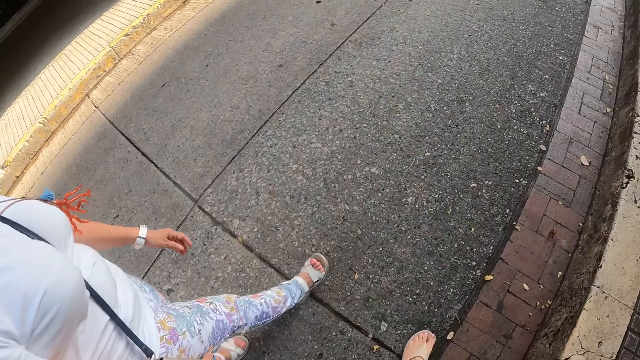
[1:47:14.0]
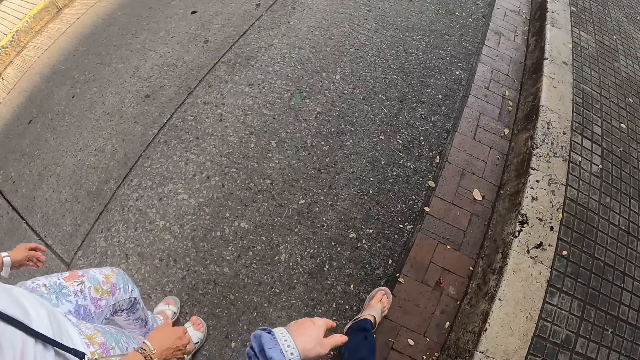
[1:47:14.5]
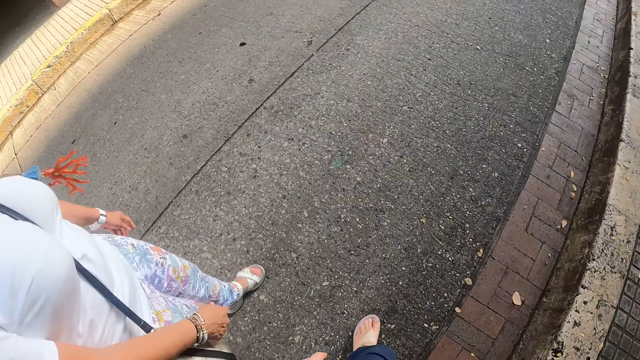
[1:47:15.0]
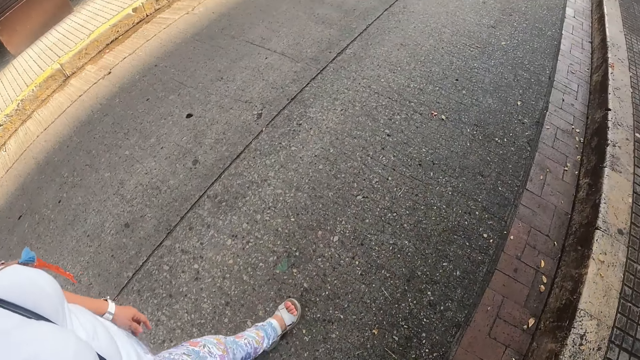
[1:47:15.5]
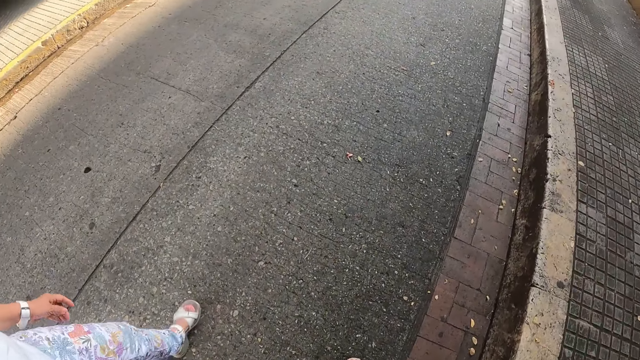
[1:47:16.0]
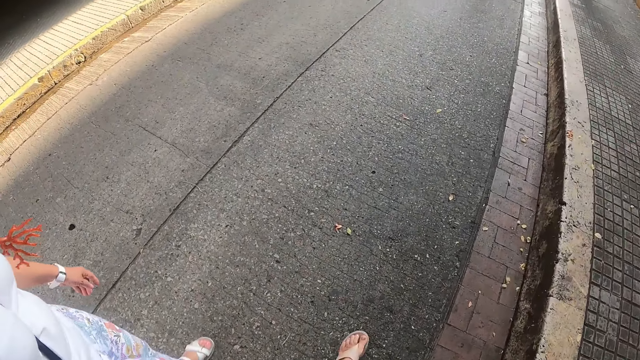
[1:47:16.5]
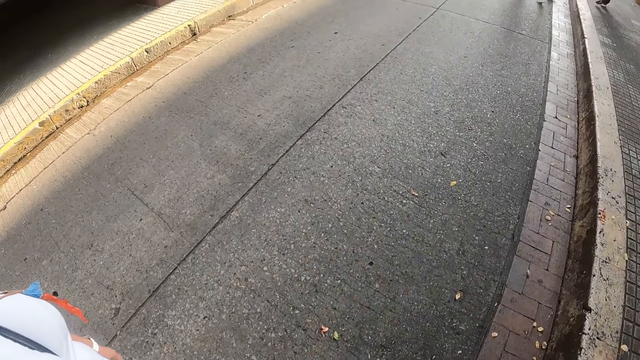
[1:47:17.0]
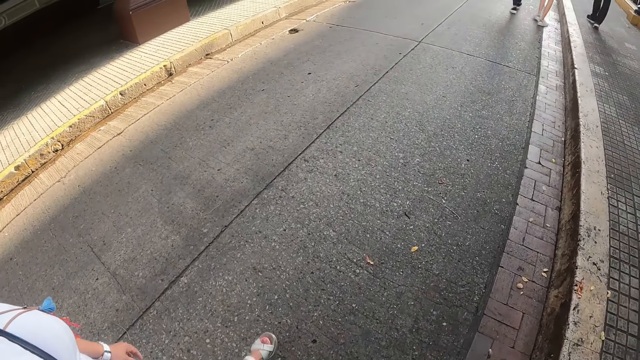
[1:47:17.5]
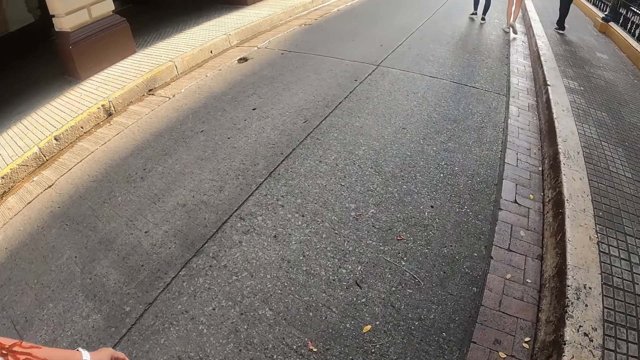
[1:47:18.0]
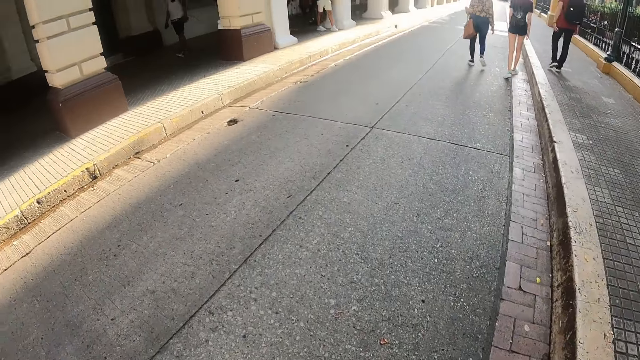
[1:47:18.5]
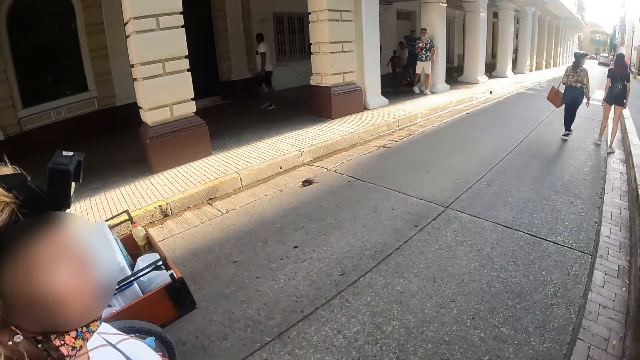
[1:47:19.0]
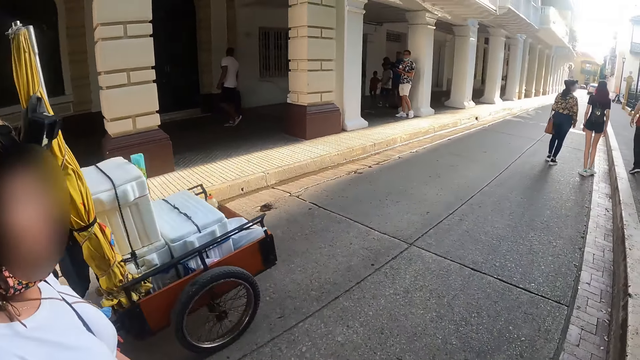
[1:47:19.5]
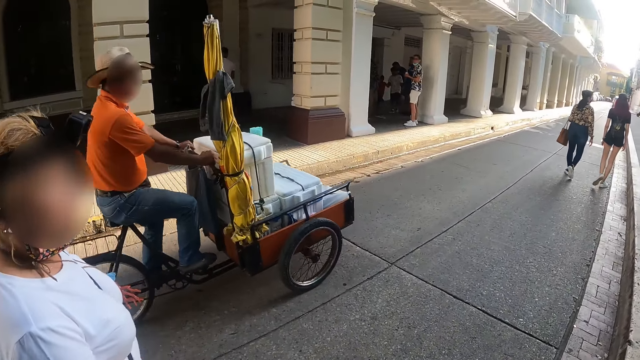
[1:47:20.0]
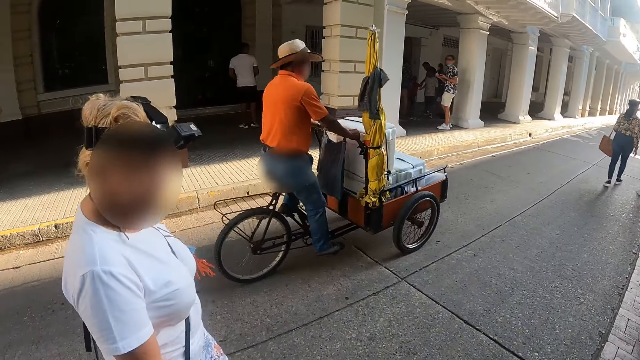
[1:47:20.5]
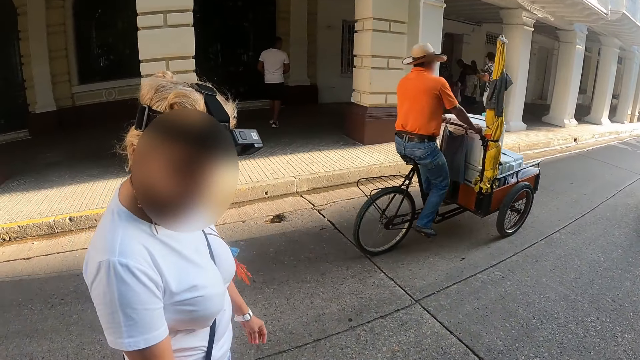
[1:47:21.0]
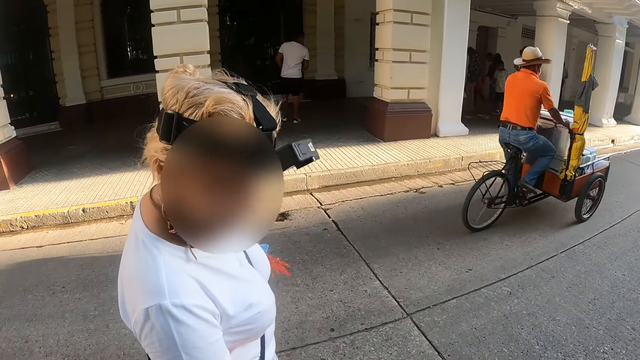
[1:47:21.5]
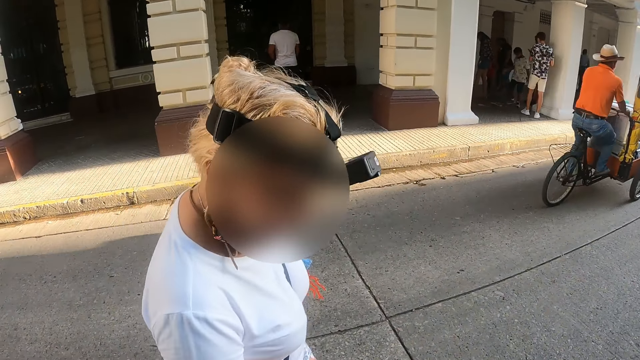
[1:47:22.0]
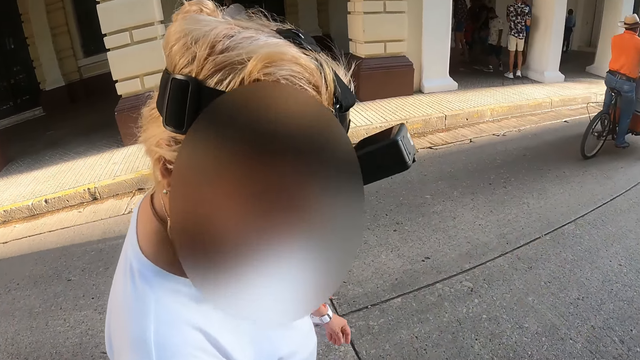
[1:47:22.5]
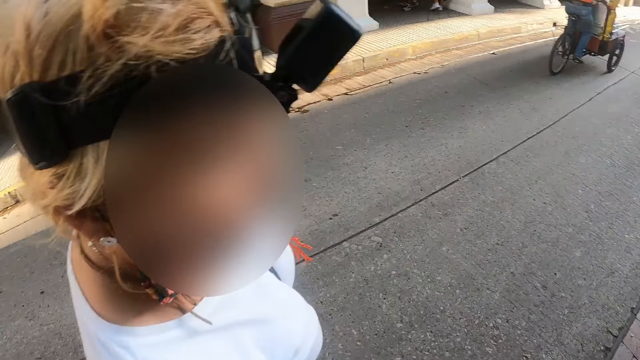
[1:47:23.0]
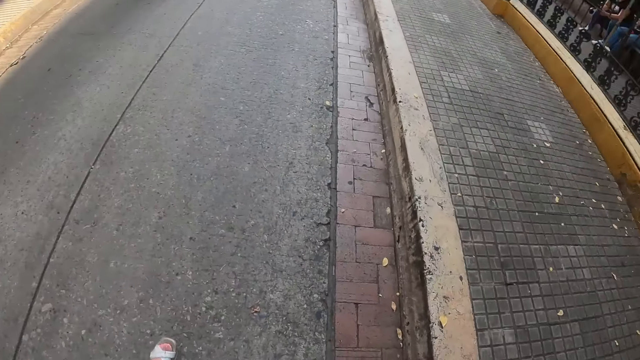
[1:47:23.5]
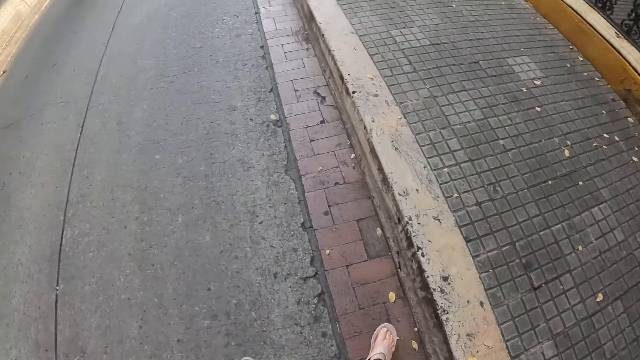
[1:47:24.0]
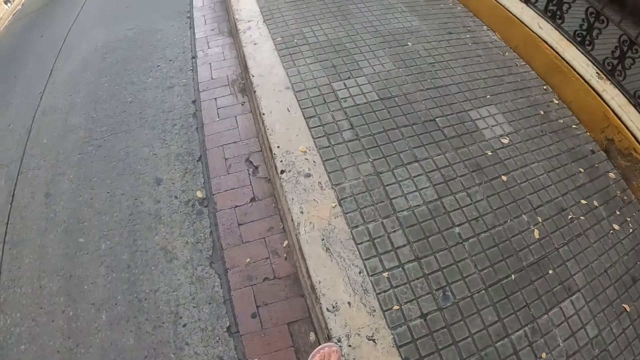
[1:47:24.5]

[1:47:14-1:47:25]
The camera wearer walks on the road. A woman walks on the road. The camera wearer looks at the woman.

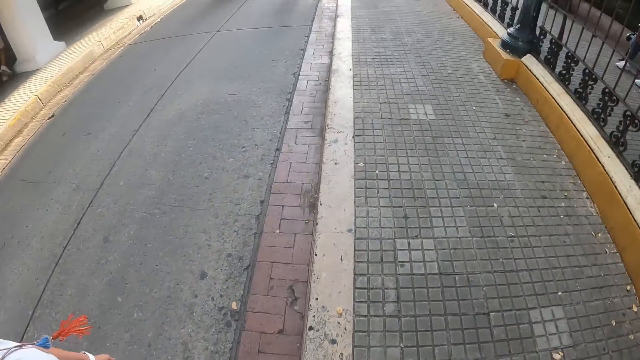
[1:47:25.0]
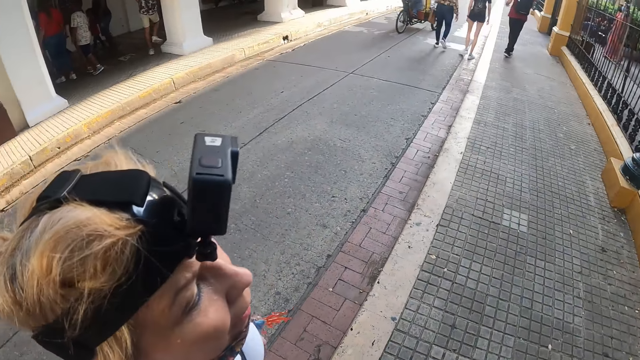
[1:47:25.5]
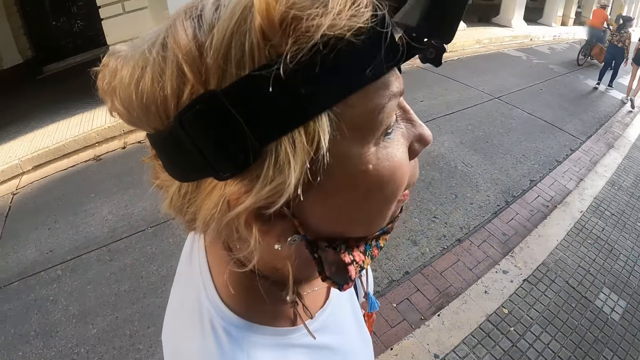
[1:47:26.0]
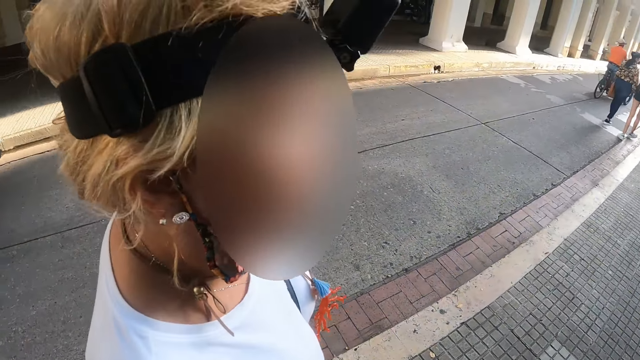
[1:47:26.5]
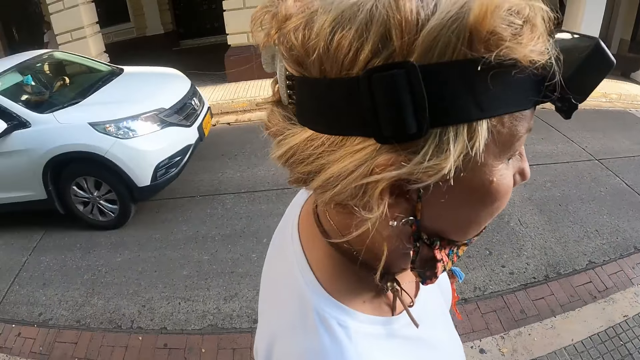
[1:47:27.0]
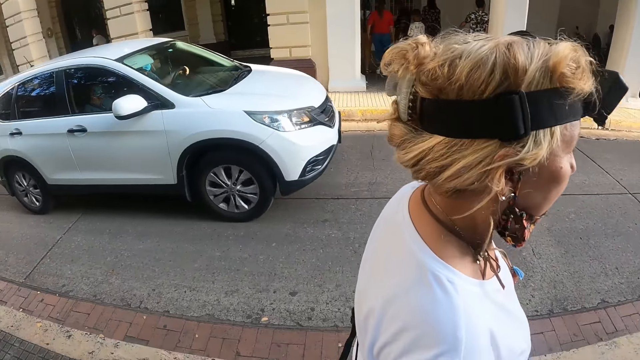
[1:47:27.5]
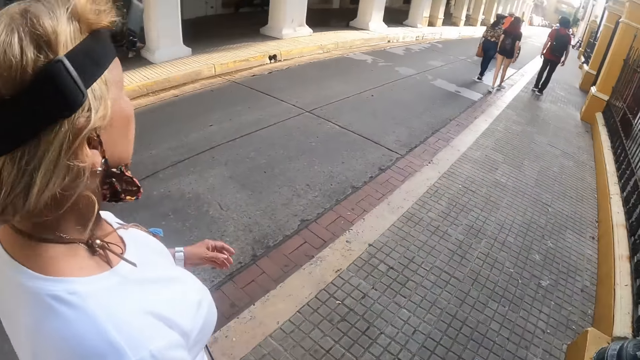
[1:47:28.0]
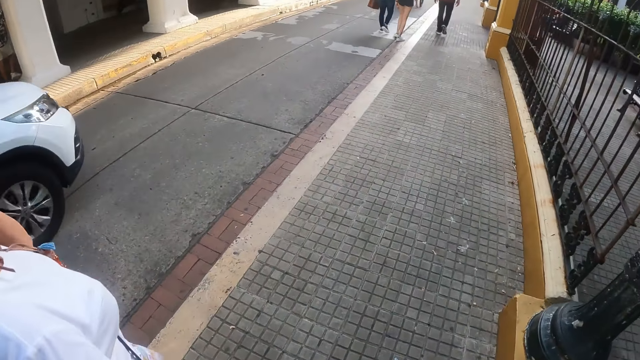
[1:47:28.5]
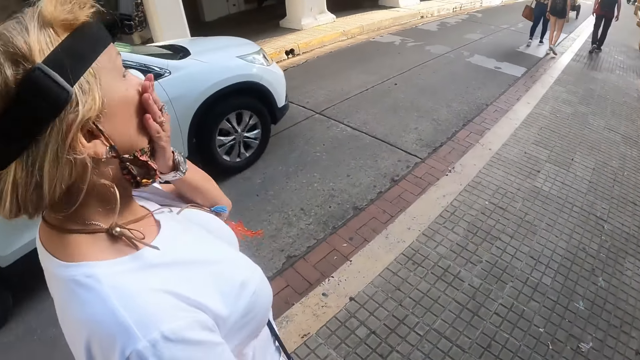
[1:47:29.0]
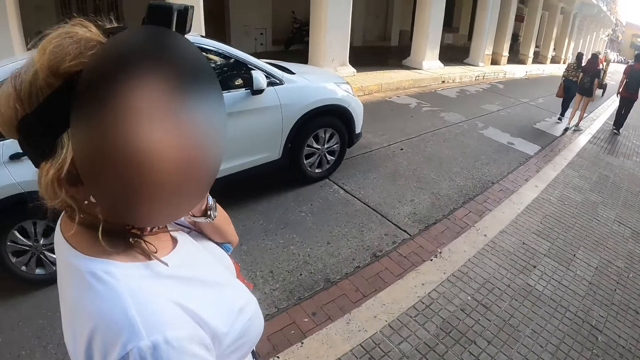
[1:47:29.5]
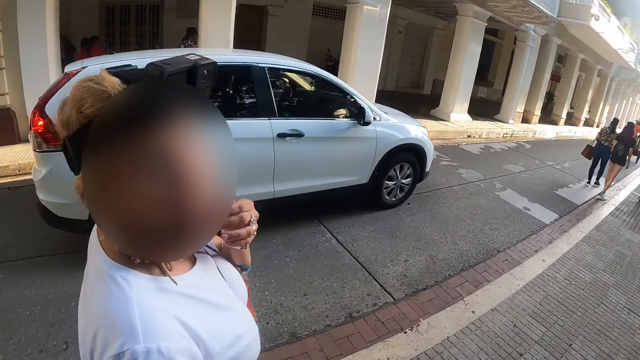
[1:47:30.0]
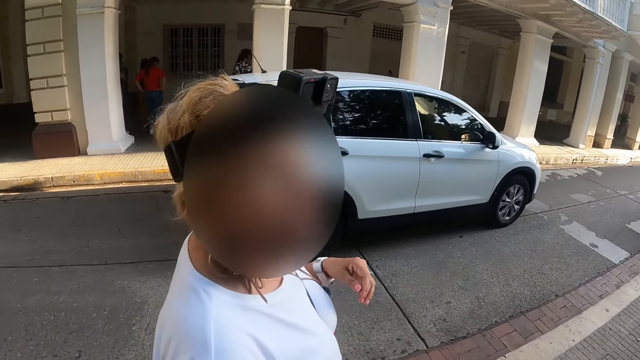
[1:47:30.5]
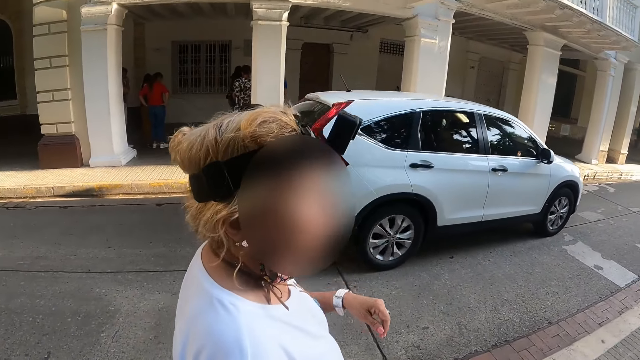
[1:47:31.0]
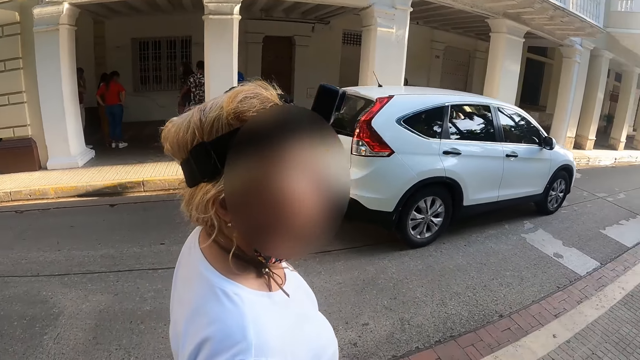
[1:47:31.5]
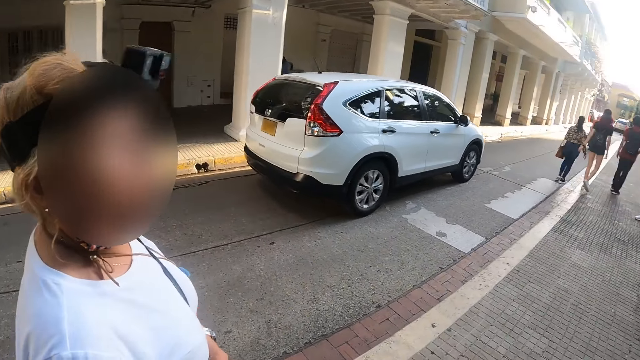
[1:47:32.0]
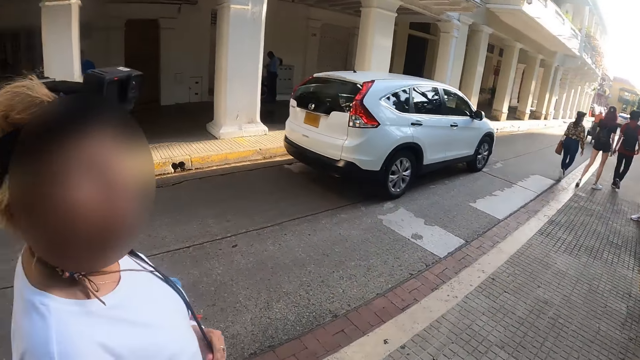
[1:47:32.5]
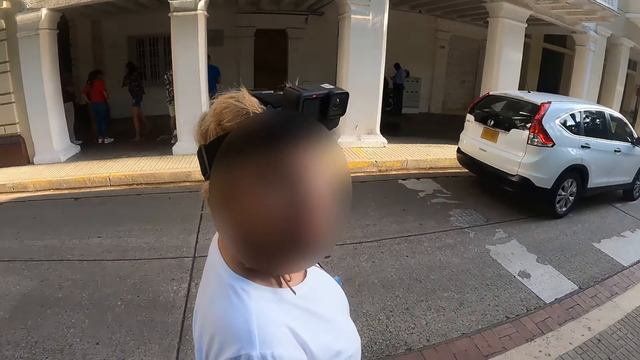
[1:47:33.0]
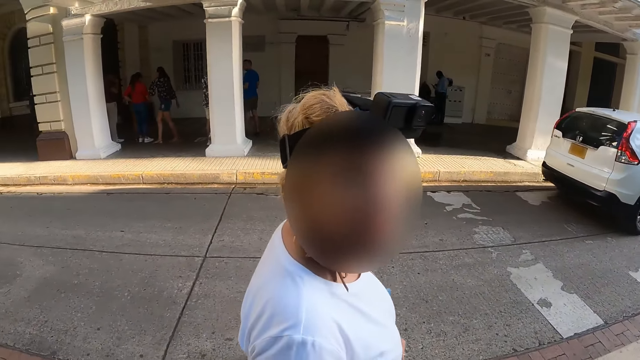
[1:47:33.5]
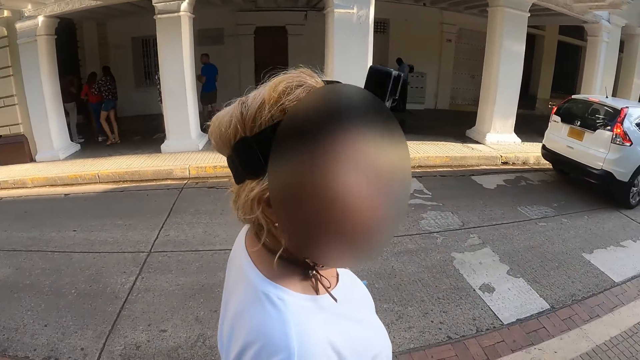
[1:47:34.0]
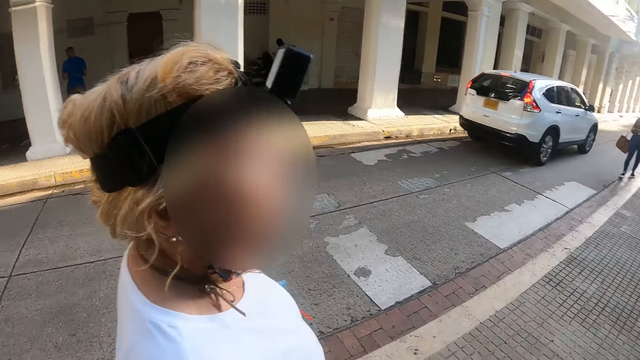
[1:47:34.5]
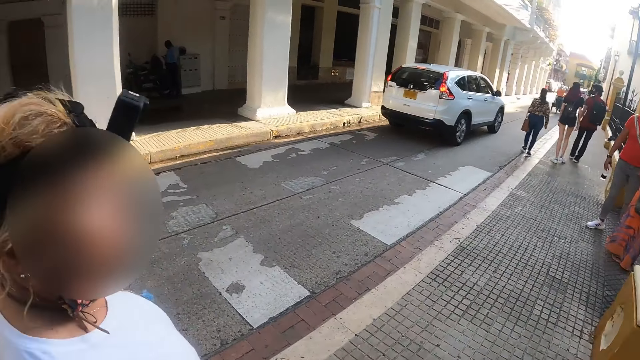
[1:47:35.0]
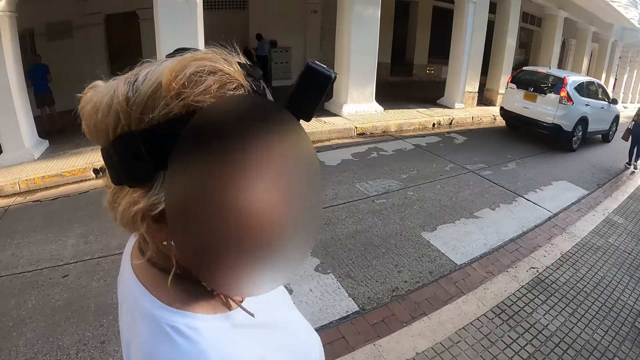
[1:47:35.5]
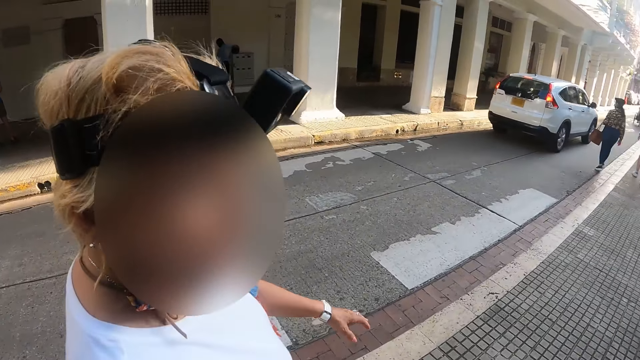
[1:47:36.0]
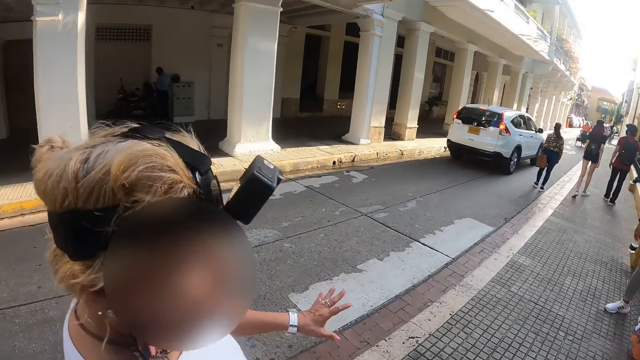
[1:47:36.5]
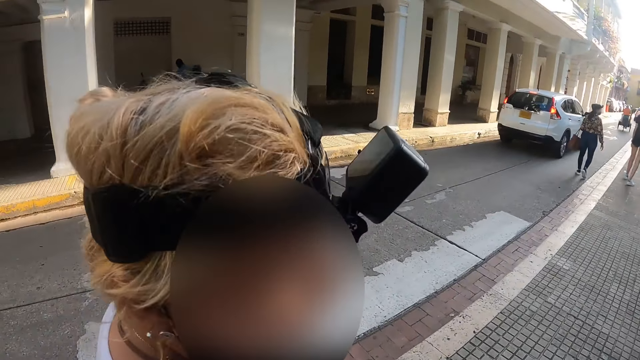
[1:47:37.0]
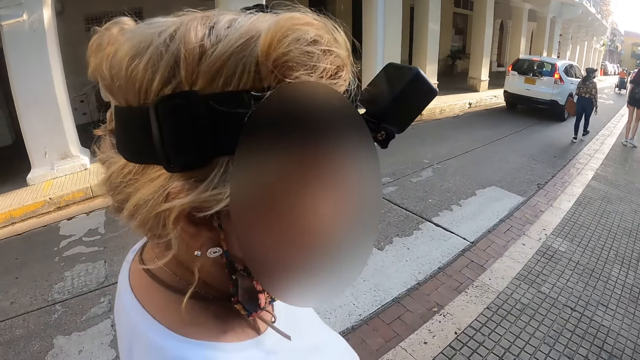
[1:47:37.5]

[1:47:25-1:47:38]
The camera wearer and a woman step on the sidewalk or pavement. The camera wearer and the woman walk along the sidewalk. The woman looks at the camera wearer and speaks to the camera wearer. The camera wearer walks on the pavement. The woman walks on the pavement.
